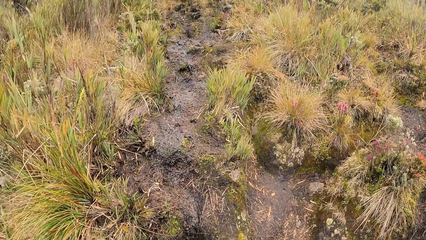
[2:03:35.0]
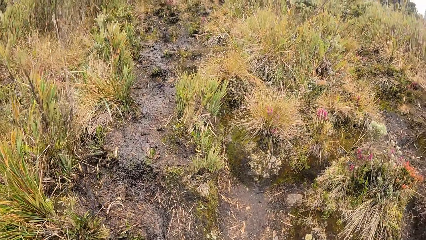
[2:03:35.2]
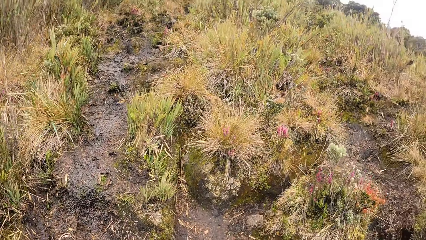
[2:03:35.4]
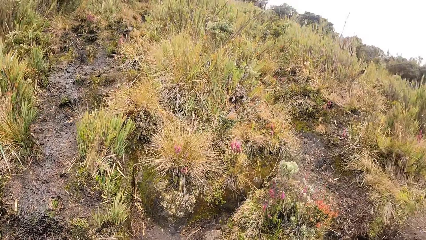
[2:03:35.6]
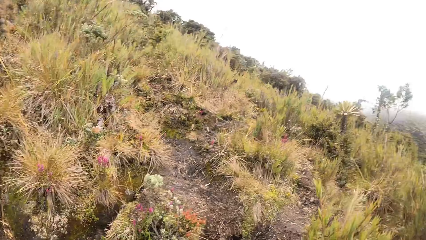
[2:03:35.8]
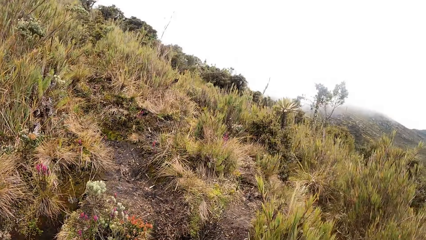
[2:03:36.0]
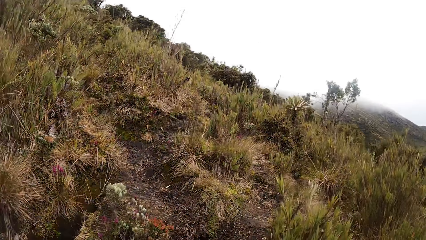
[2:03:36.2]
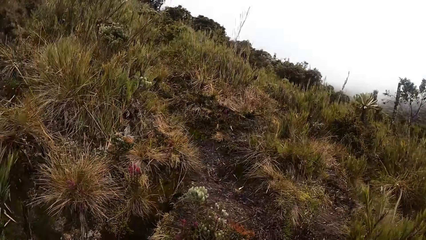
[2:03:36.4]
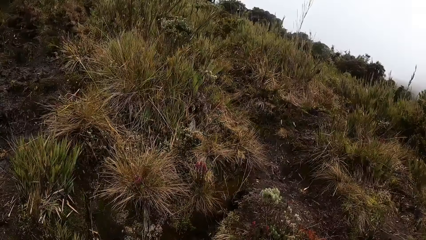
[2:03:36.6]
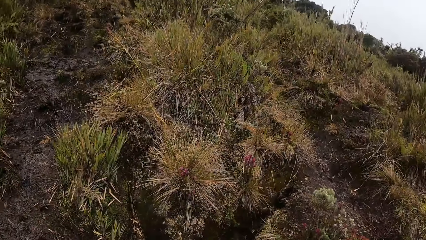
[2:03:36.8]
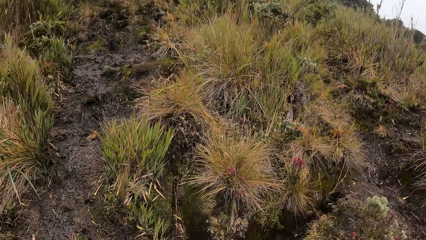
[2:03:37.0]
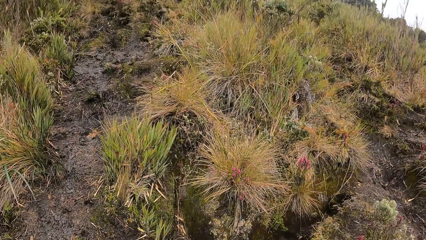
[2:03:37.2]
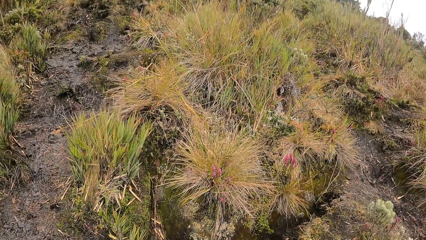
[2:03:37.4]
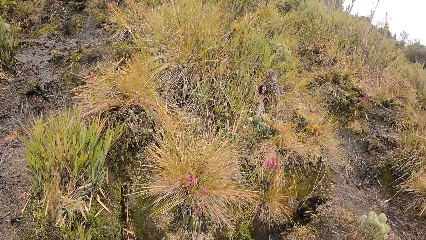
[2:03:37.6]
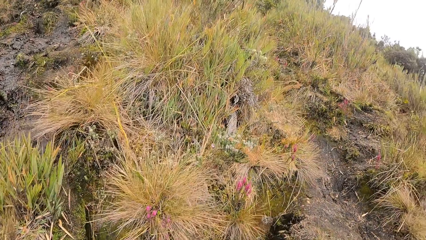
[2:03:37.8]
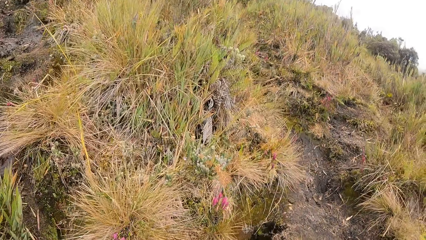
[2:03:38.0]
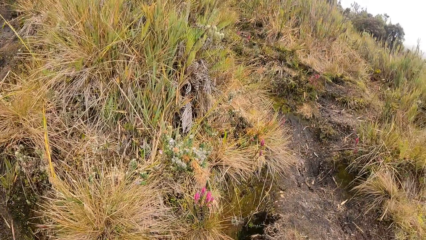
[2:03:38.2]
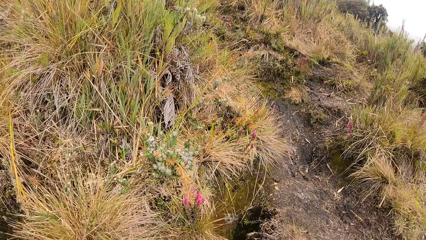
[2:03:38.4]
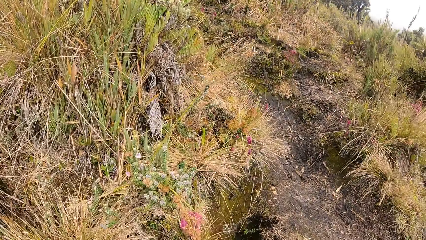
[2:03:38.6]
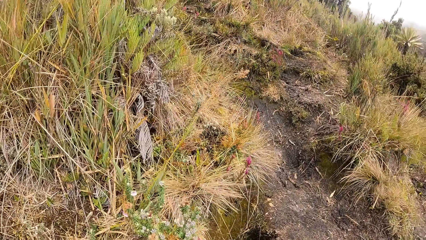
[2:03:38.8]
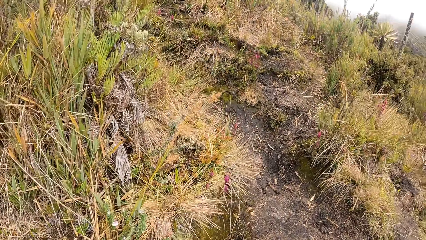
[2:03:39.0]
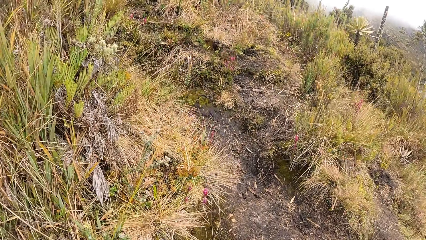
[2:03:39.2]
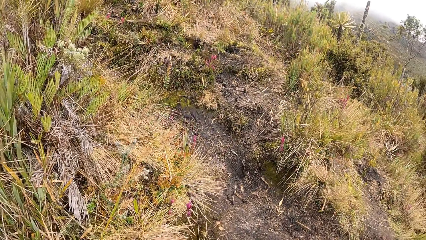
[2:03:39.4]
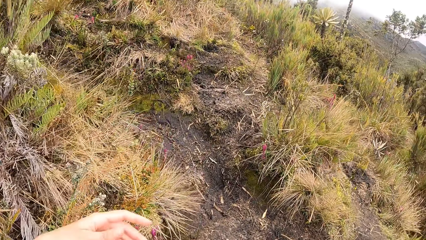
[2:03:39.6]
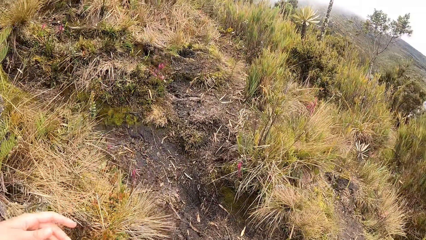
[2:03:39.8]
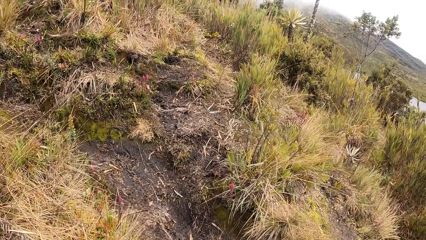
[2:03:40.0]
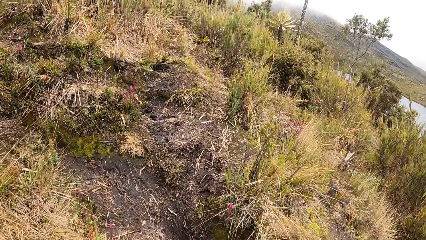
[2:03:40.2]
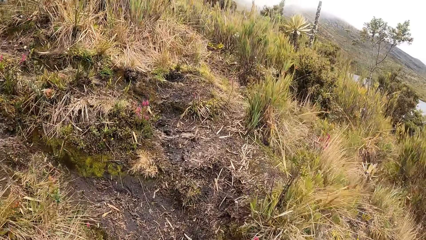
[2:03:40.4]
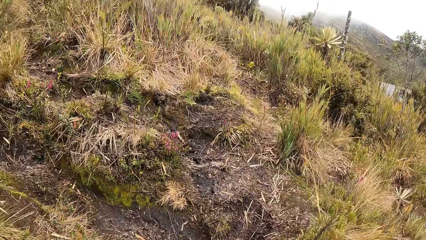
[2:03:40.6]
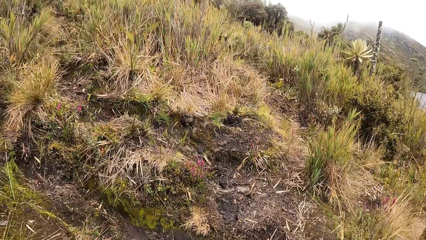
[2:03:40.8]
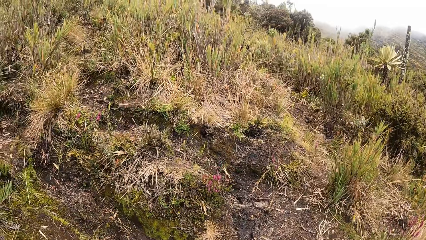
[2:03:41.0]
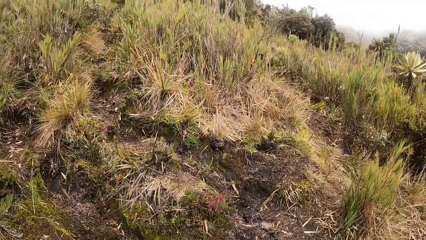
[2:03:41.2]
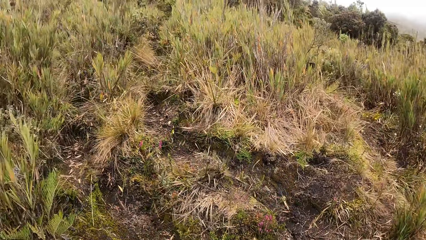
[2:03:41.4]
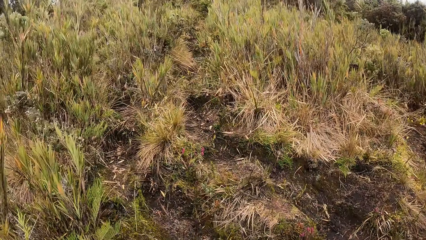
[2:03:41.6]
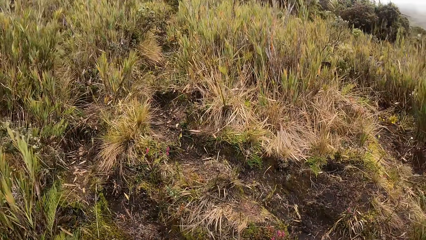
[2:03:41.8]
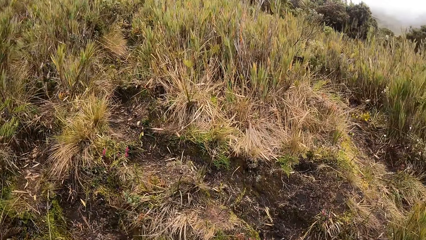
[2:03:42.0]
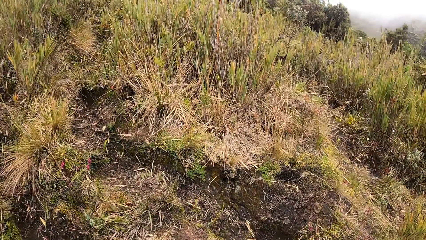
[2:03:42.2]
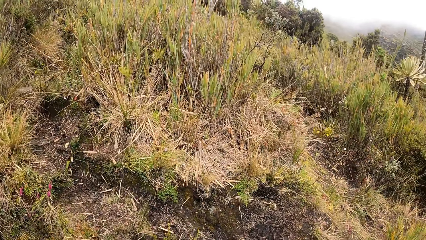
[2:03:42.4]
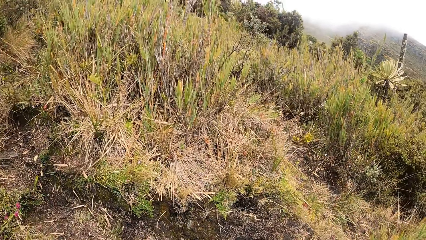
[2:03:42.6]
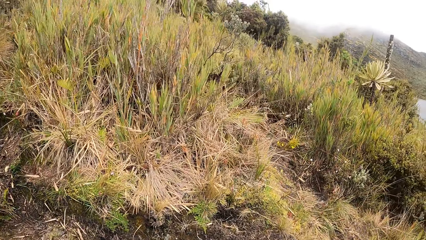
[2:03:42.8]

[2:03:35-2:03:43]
The camera wearer looks around. They walk in the field.
